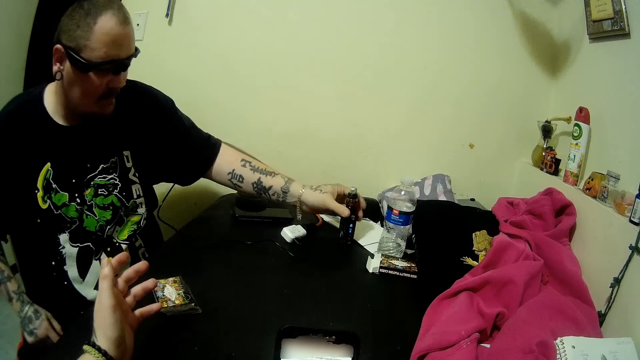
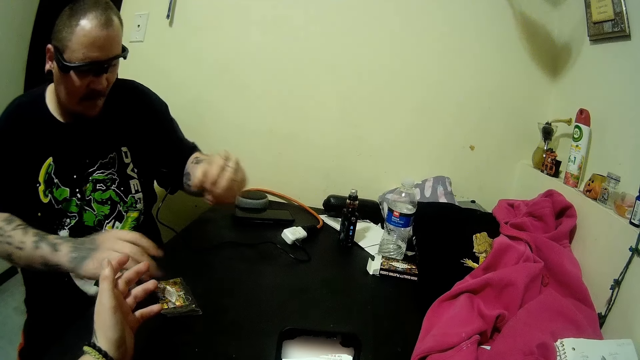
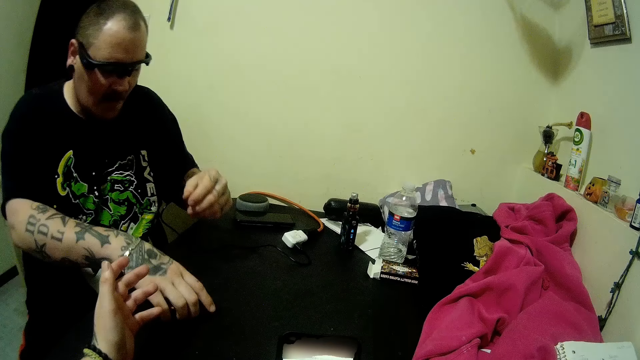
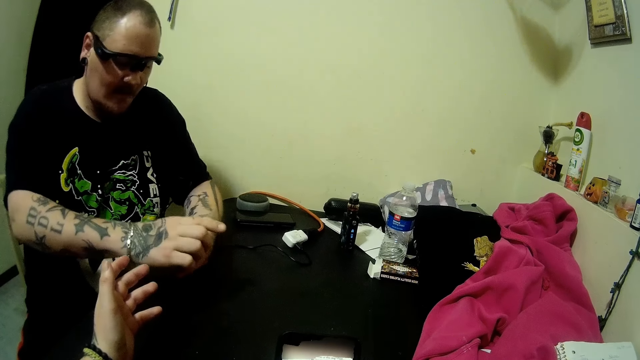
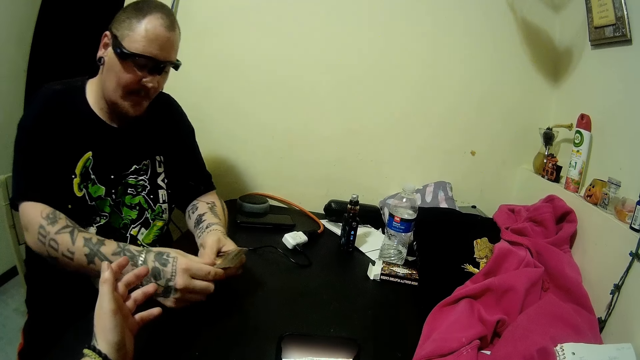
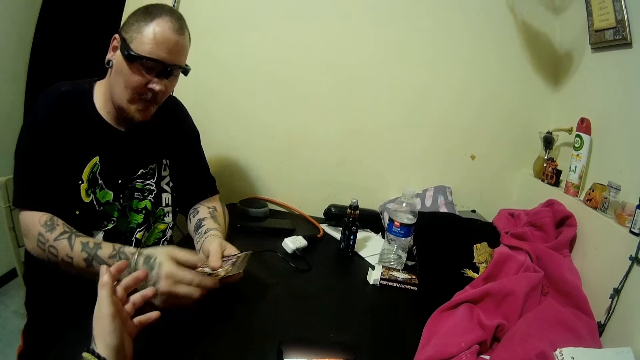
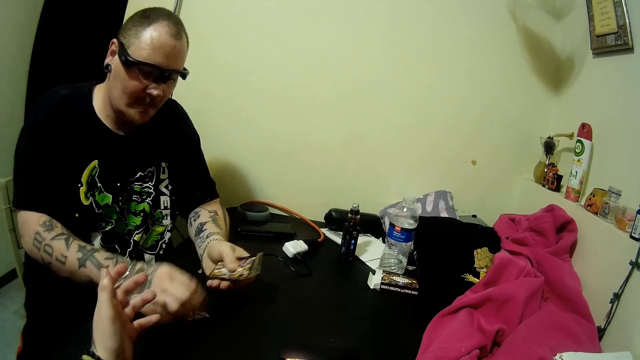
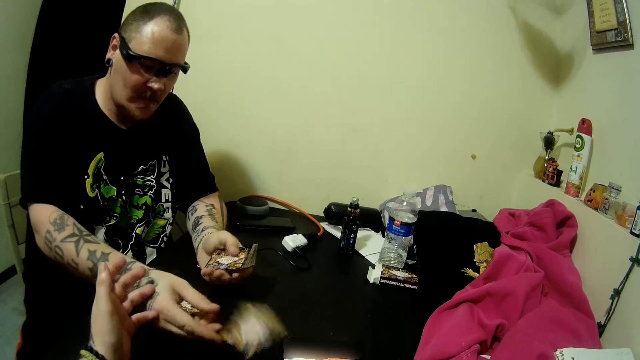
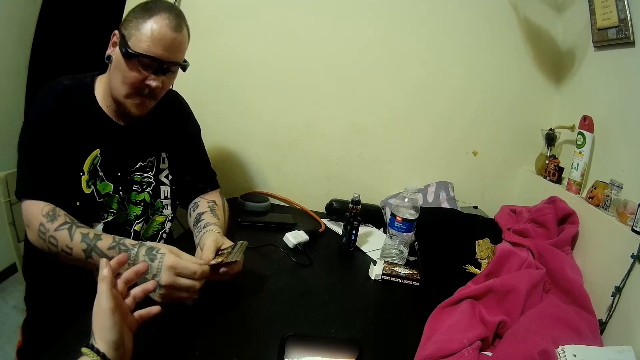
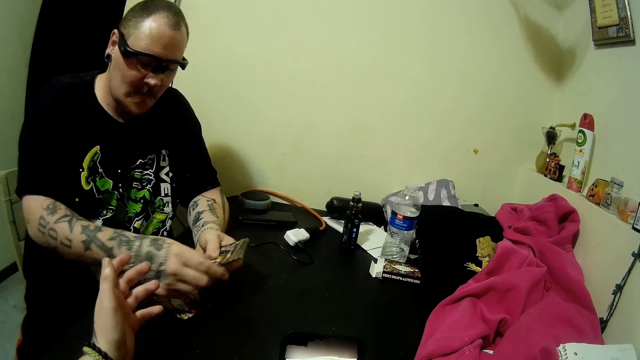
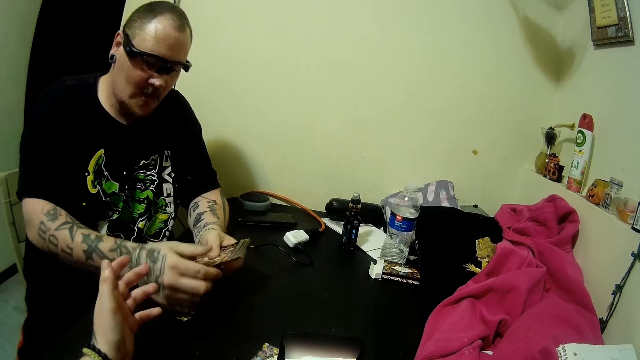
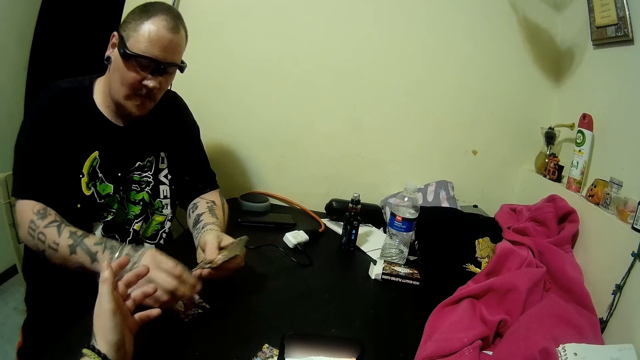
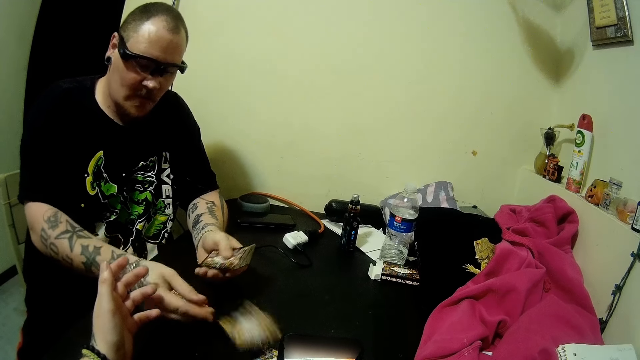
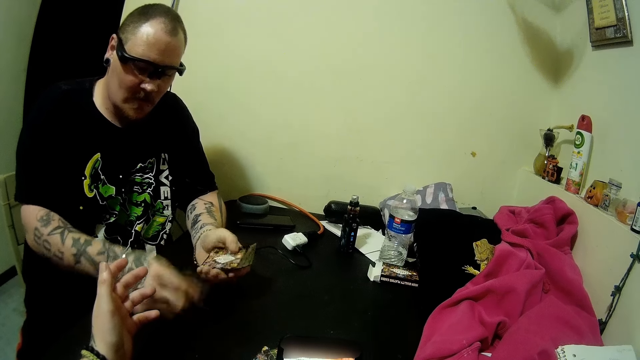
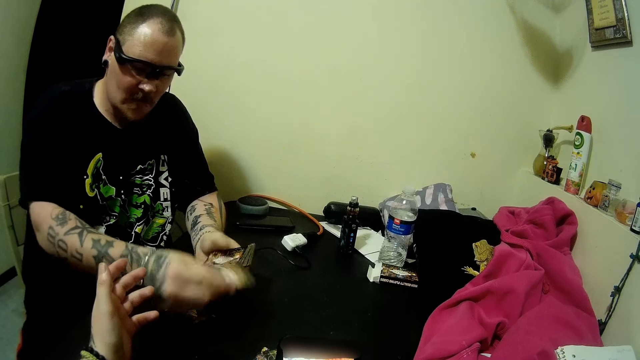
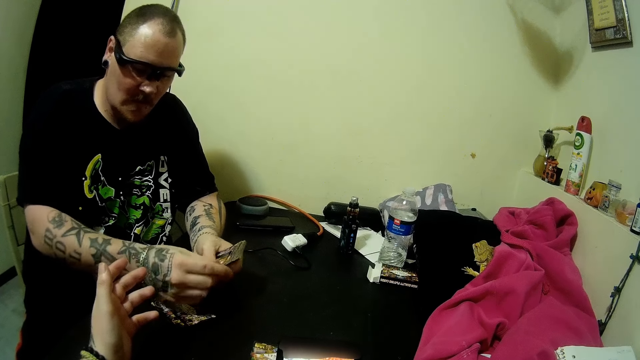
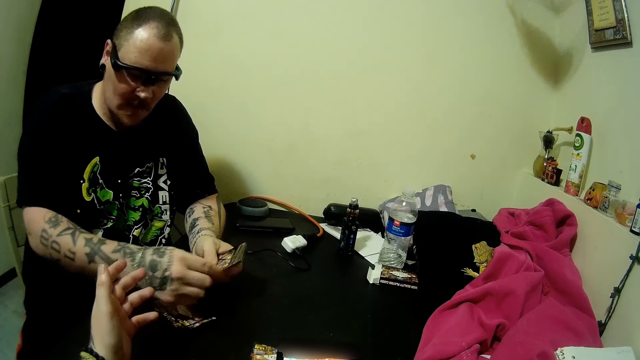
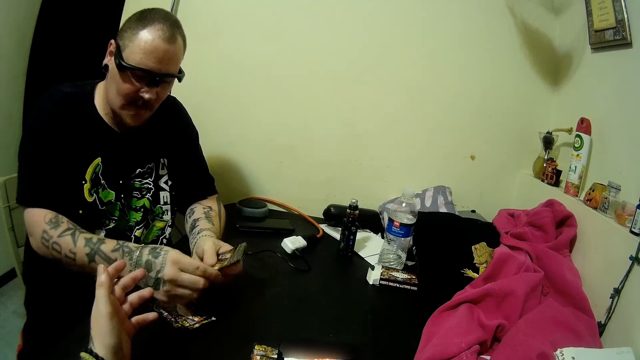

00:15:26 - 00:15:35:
The camera wearer drops the bottle bong on the table. The man puts the hookah pen on the table. He picks up the cards on the table. He shares the cards. He shuffles the cards.

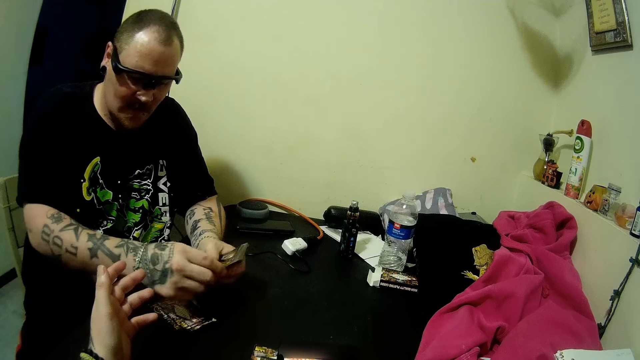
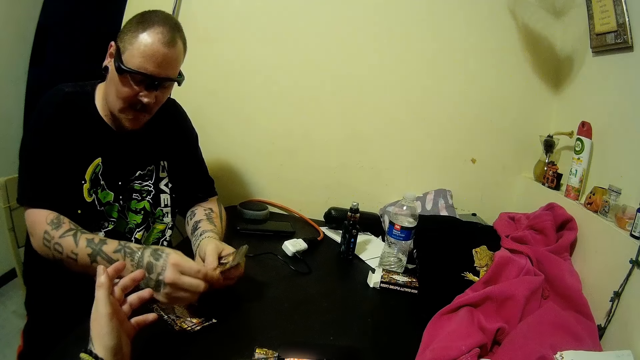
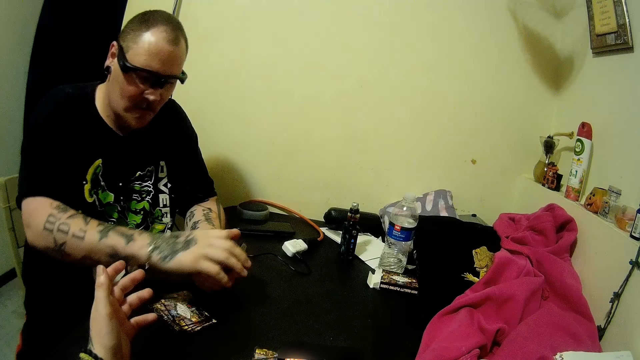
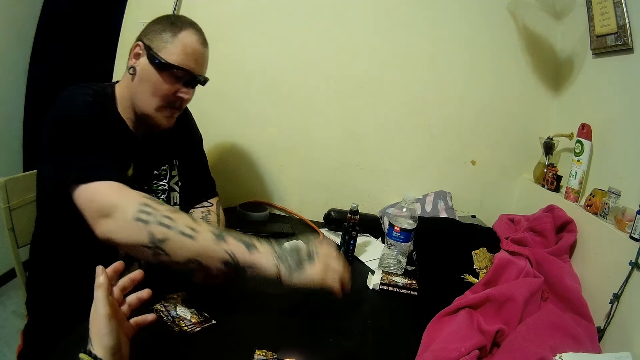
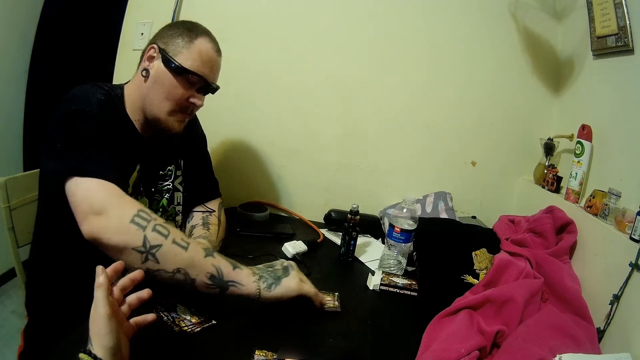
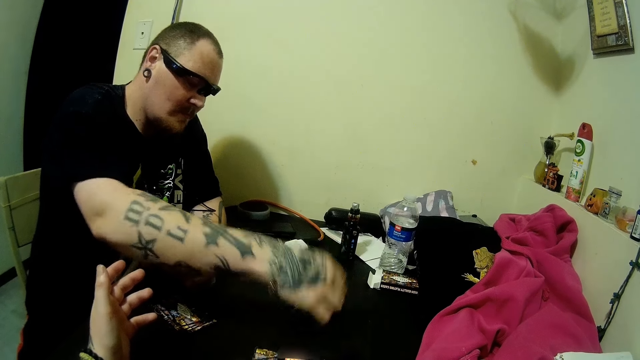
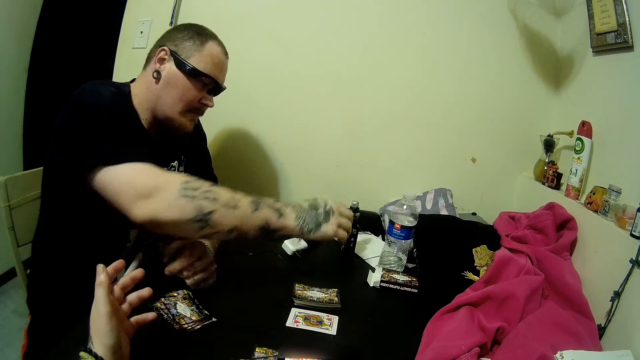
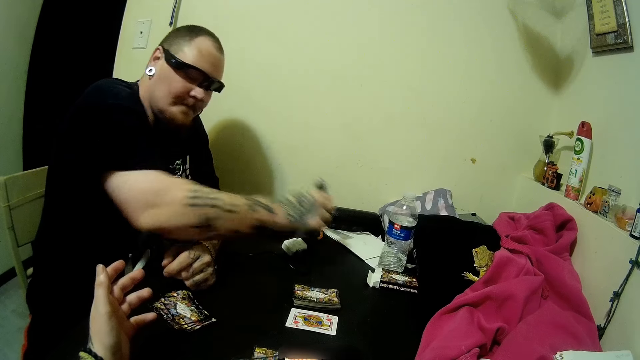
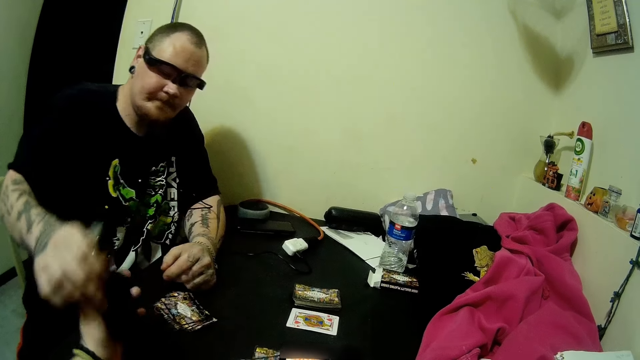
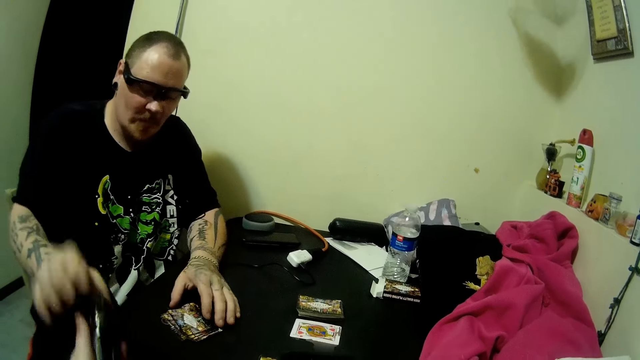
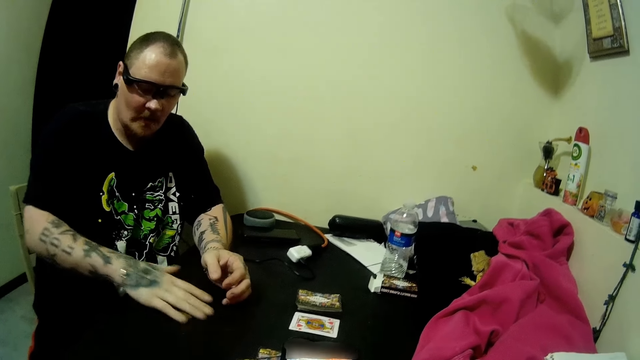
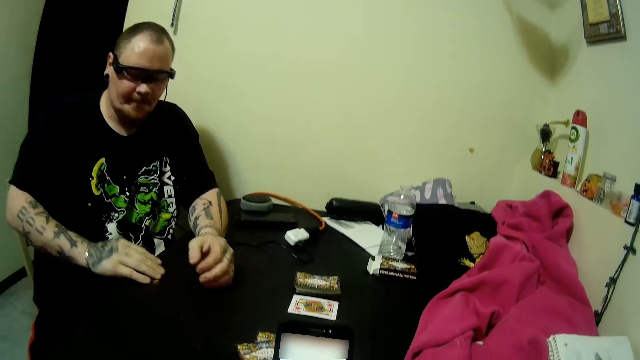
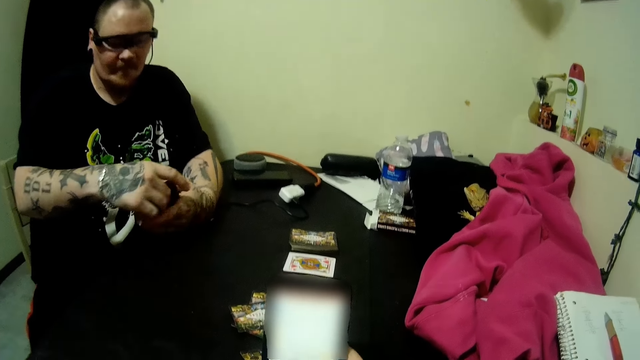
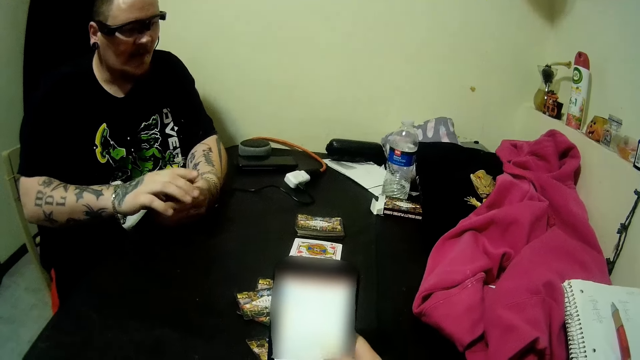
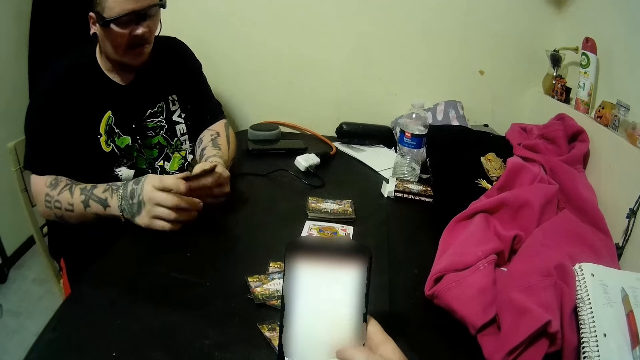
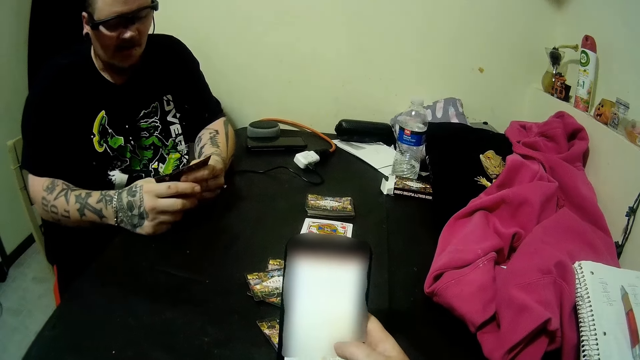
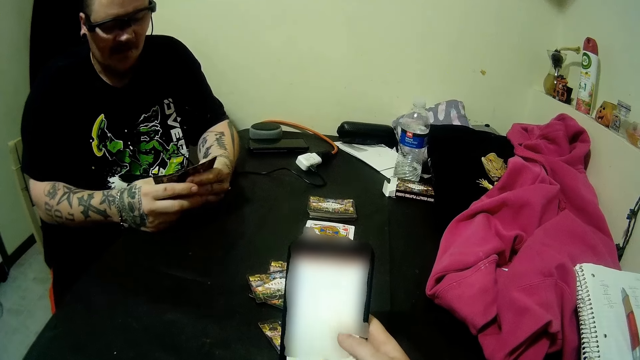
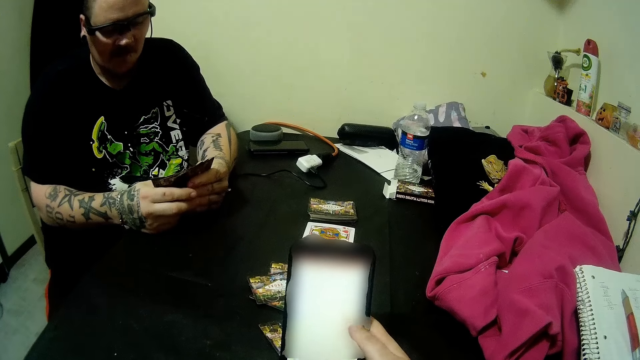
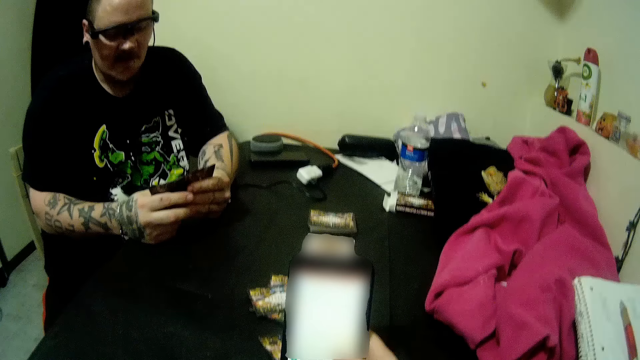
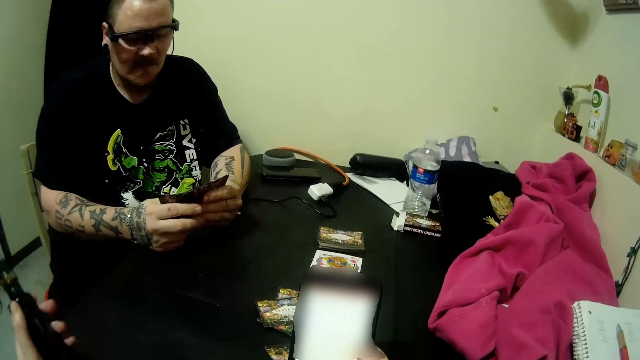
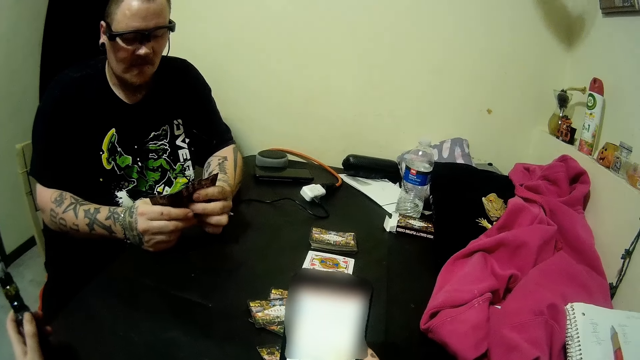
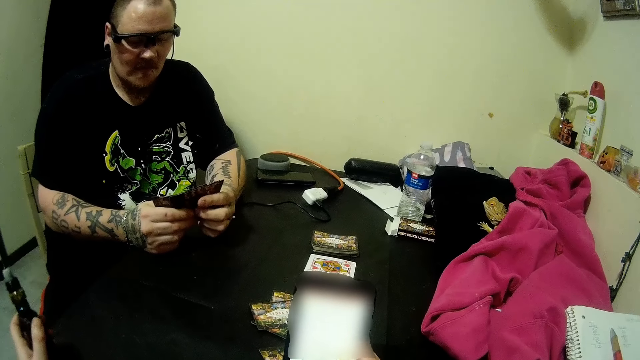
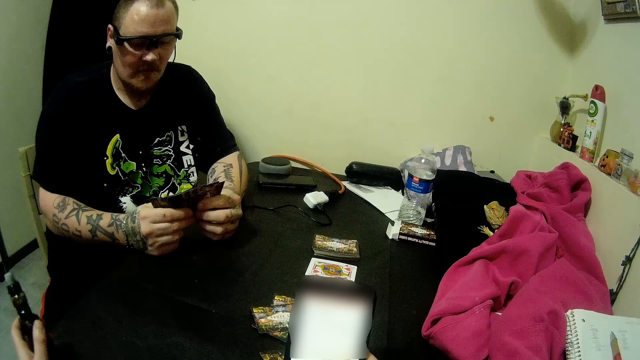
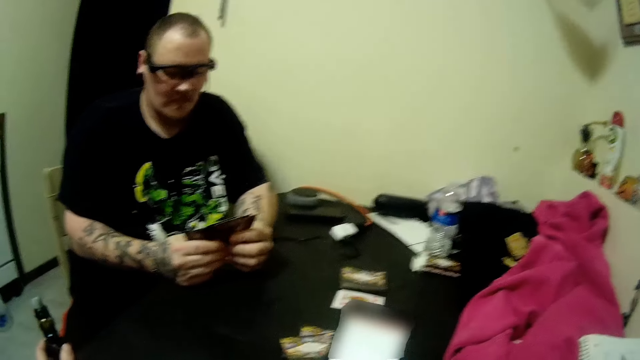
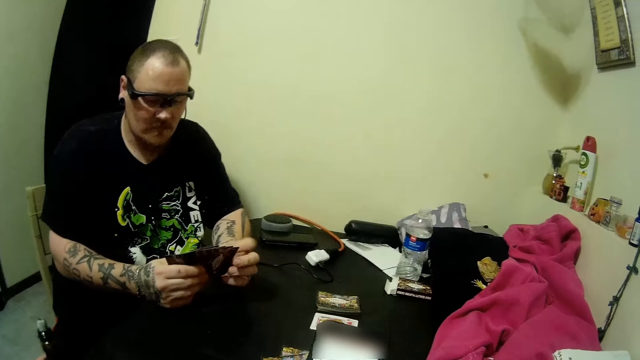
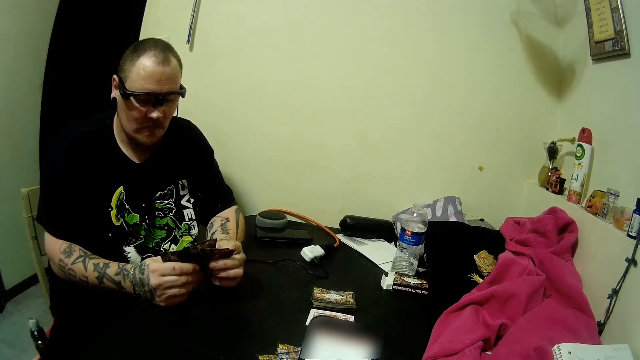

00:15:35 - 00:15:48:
The man drops the deck of cards on the table. The man removes a card from the deck of cards on the table and drops the card on the table. The man picks up a bottle bong or hookah pen on the table and passes the bottle bong to the camera wearer. The camera wearer takes the hookah pen from the man. The man picks up the cards on the table and arranges the cards in his hands. The camera wearer presses a phone. They scroll their phone. The man holds his cards. The camera wearer holds the hookah pen.
